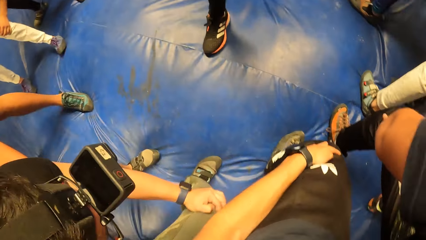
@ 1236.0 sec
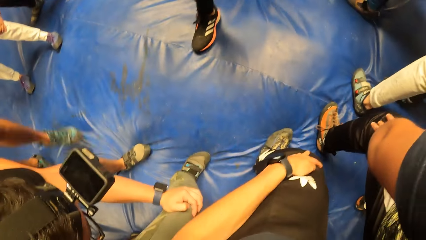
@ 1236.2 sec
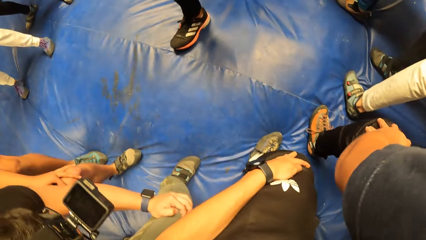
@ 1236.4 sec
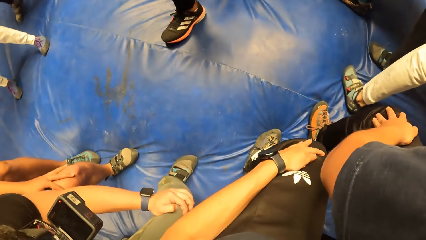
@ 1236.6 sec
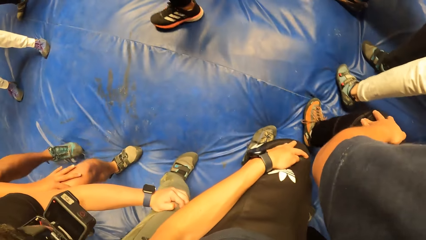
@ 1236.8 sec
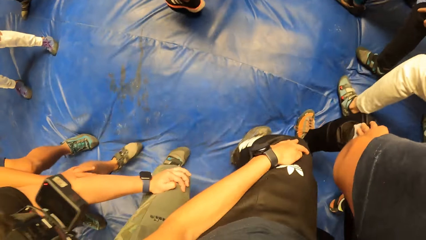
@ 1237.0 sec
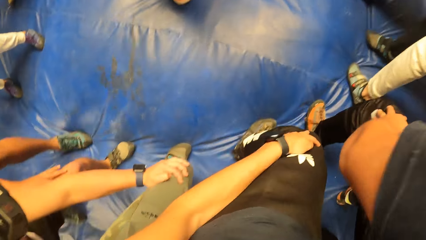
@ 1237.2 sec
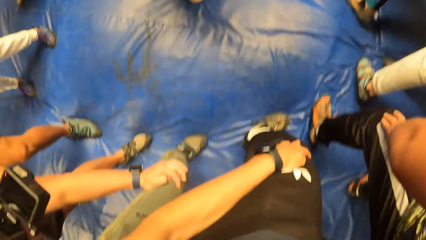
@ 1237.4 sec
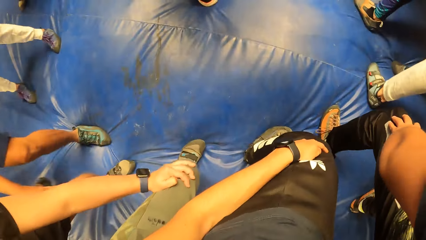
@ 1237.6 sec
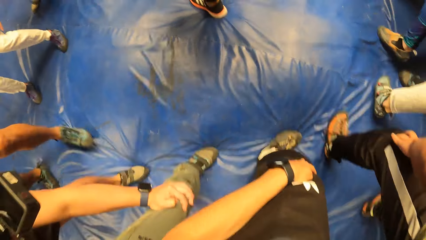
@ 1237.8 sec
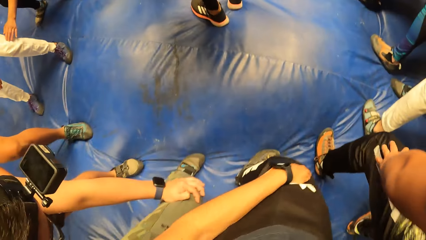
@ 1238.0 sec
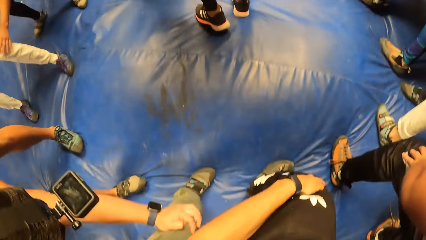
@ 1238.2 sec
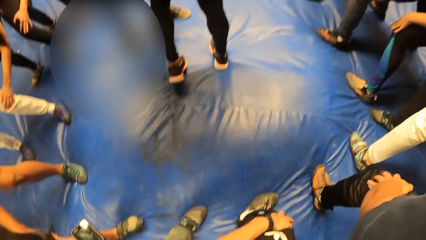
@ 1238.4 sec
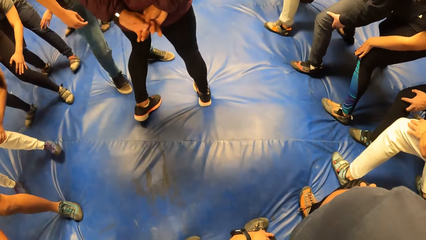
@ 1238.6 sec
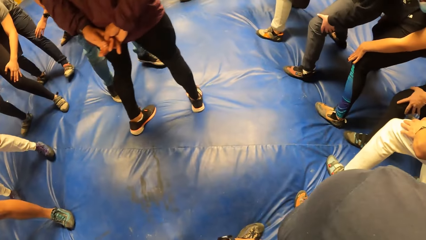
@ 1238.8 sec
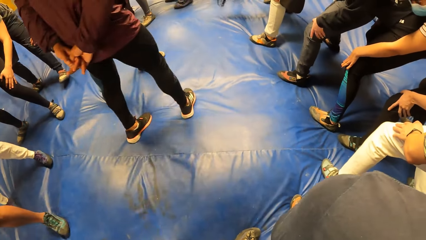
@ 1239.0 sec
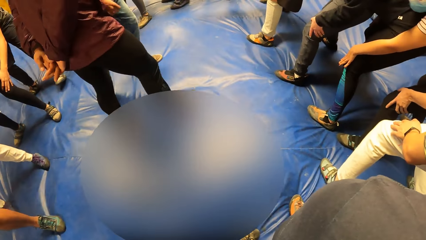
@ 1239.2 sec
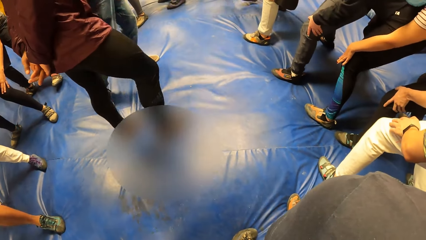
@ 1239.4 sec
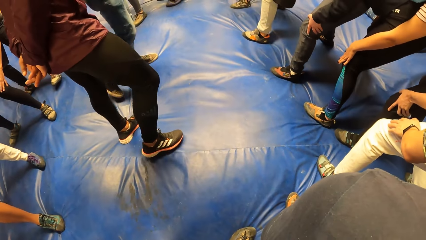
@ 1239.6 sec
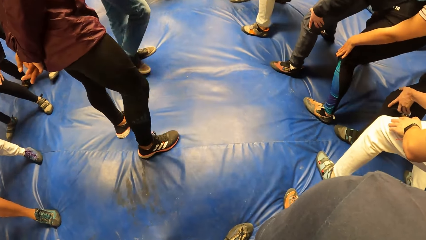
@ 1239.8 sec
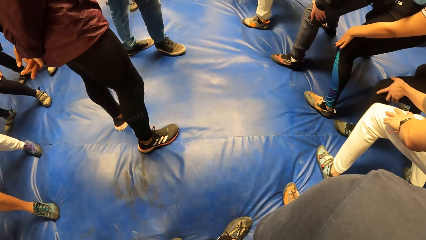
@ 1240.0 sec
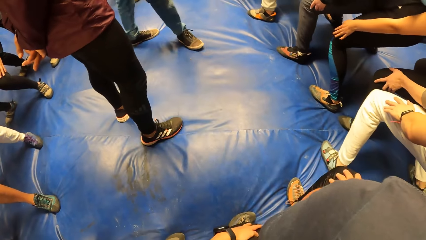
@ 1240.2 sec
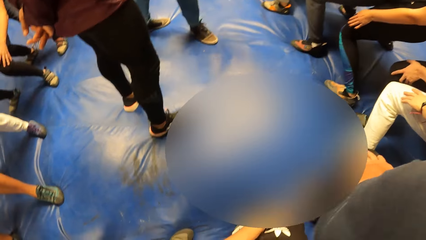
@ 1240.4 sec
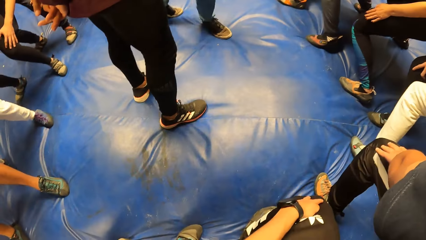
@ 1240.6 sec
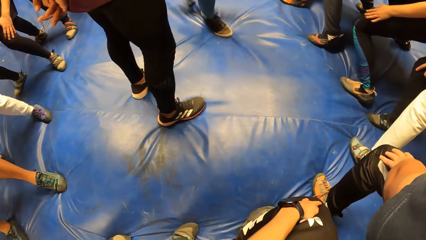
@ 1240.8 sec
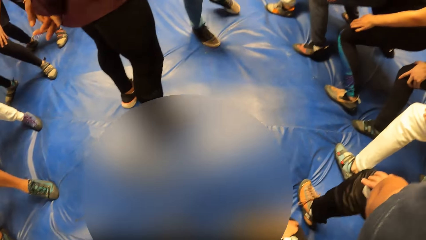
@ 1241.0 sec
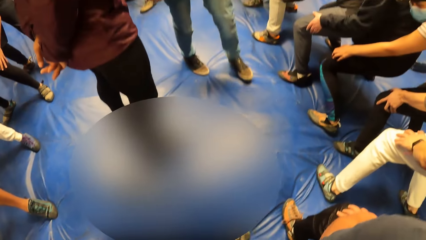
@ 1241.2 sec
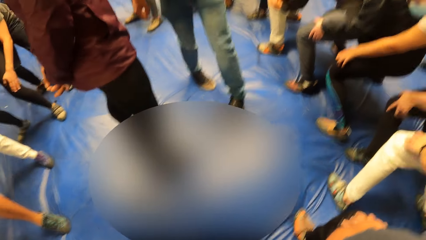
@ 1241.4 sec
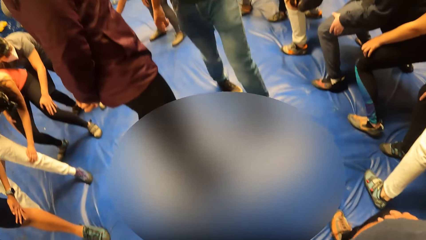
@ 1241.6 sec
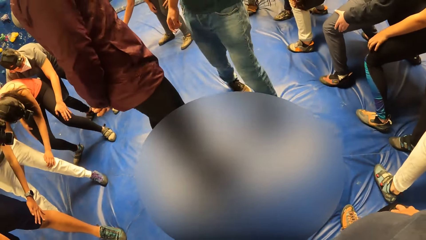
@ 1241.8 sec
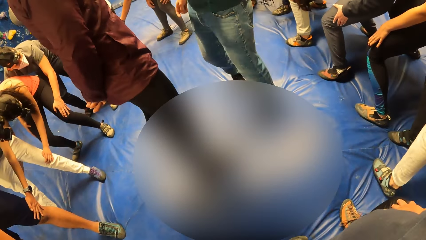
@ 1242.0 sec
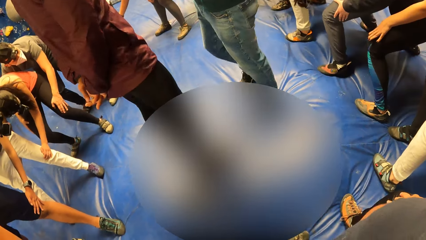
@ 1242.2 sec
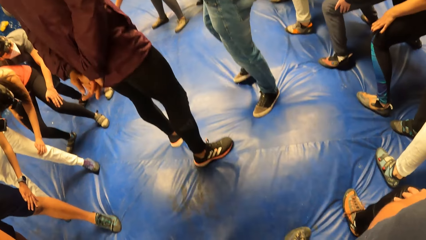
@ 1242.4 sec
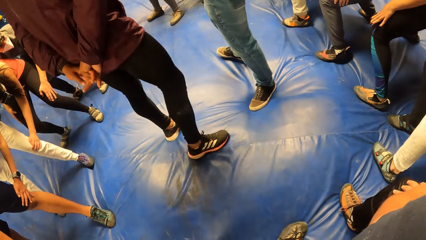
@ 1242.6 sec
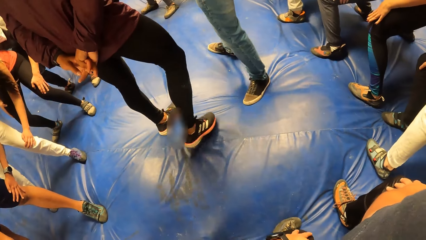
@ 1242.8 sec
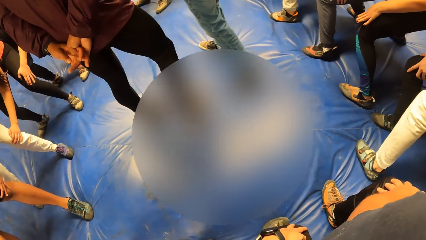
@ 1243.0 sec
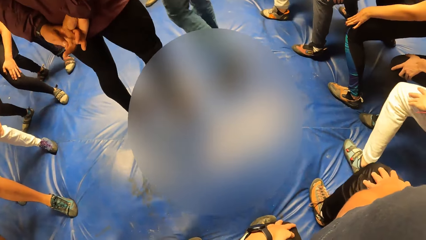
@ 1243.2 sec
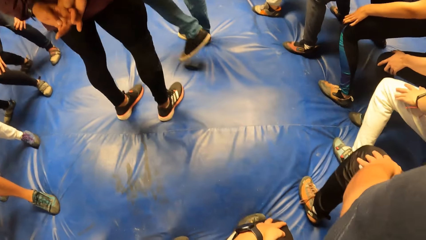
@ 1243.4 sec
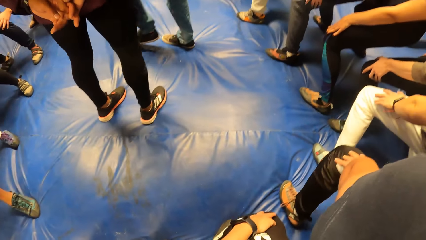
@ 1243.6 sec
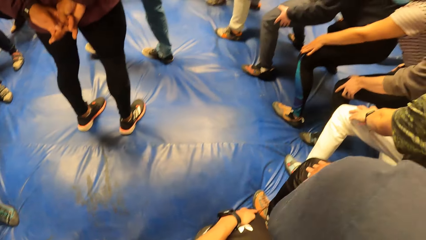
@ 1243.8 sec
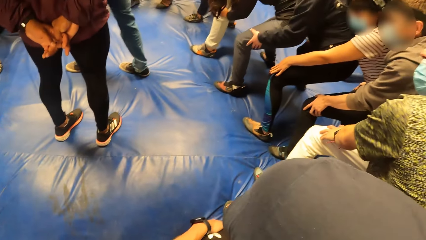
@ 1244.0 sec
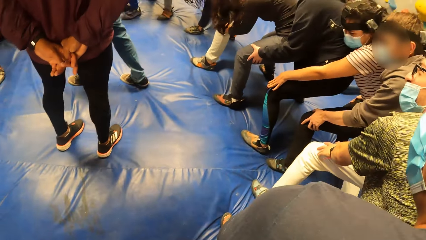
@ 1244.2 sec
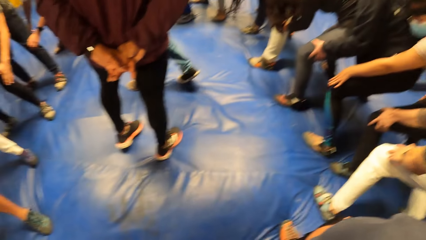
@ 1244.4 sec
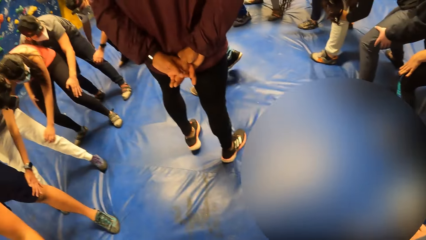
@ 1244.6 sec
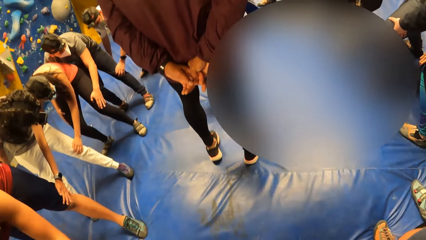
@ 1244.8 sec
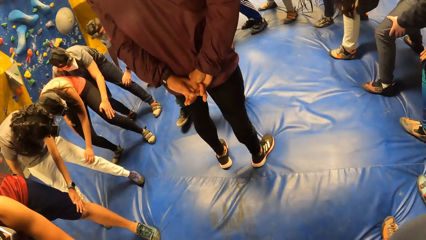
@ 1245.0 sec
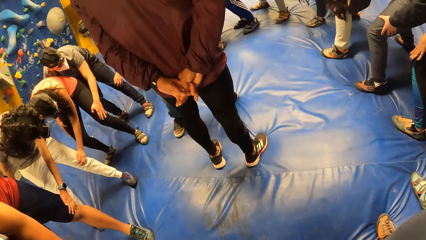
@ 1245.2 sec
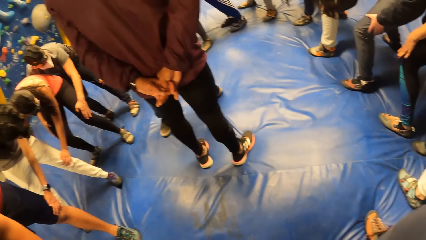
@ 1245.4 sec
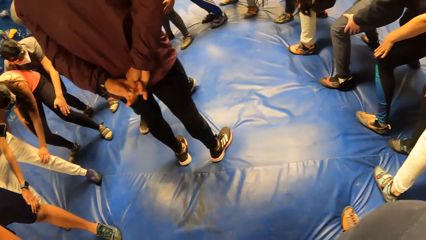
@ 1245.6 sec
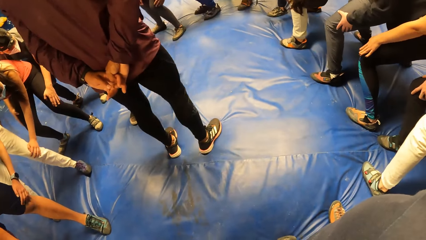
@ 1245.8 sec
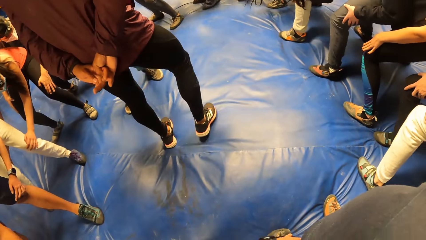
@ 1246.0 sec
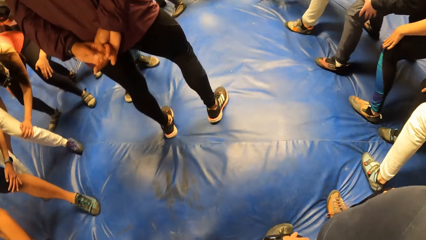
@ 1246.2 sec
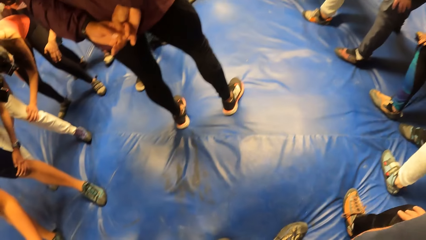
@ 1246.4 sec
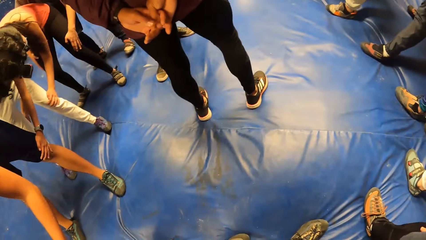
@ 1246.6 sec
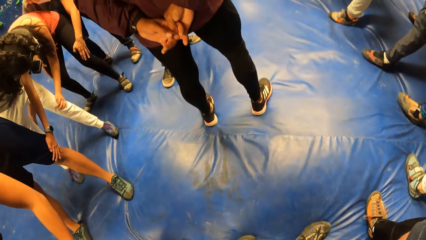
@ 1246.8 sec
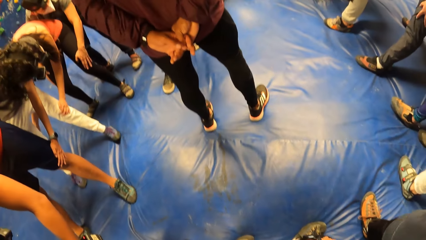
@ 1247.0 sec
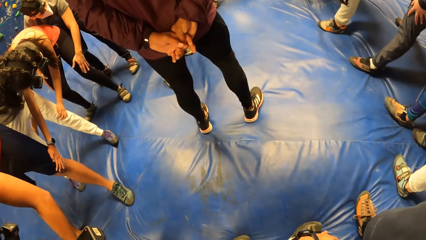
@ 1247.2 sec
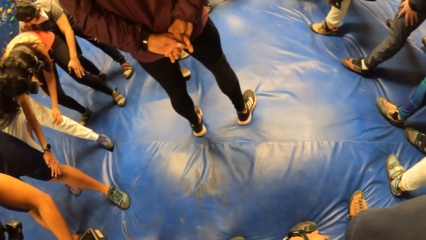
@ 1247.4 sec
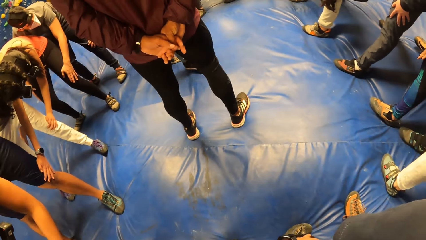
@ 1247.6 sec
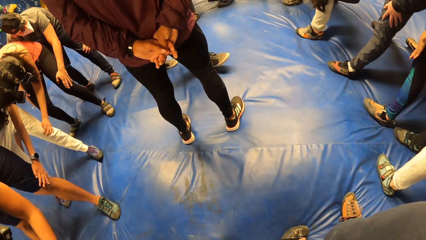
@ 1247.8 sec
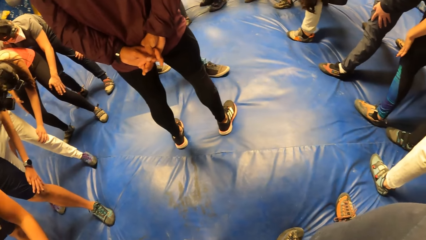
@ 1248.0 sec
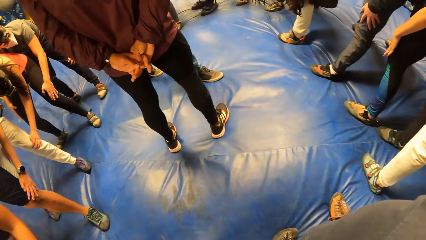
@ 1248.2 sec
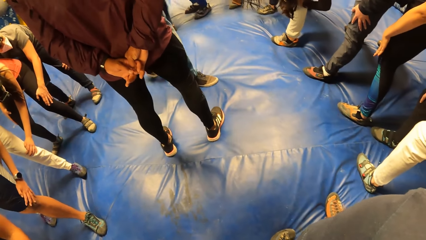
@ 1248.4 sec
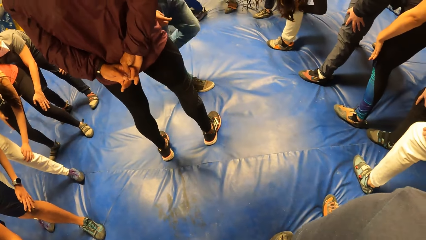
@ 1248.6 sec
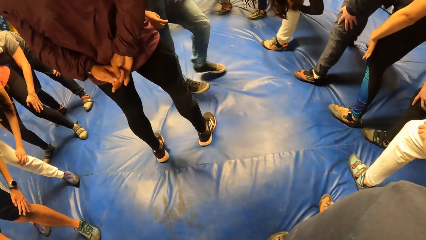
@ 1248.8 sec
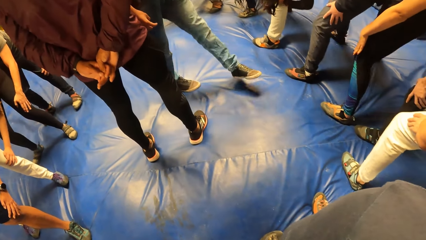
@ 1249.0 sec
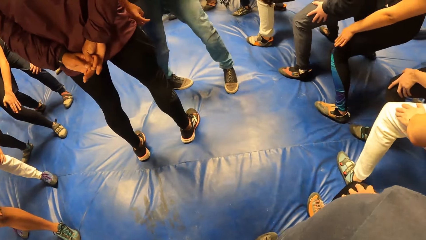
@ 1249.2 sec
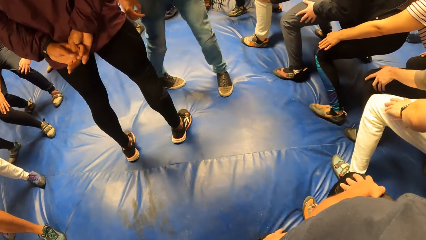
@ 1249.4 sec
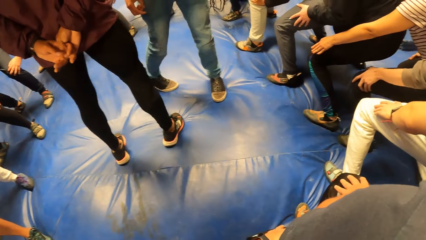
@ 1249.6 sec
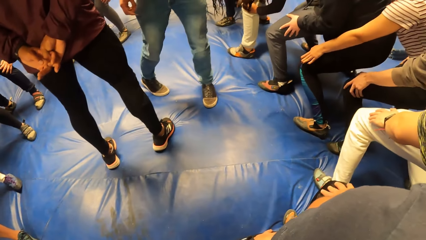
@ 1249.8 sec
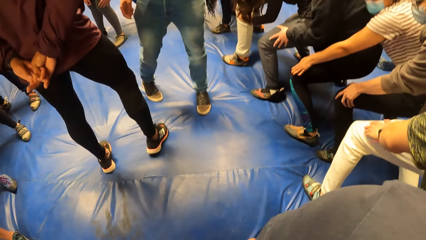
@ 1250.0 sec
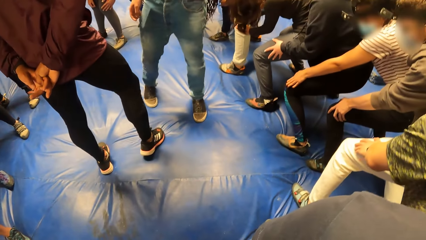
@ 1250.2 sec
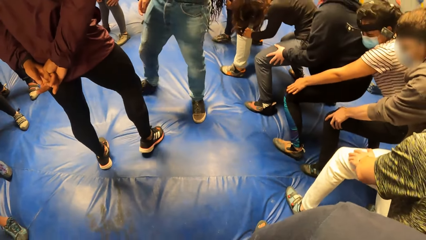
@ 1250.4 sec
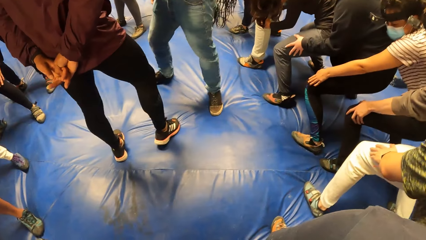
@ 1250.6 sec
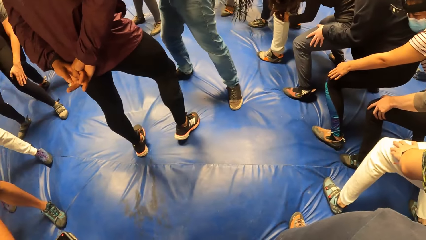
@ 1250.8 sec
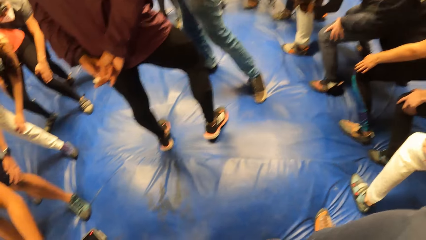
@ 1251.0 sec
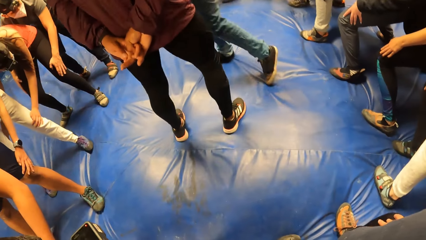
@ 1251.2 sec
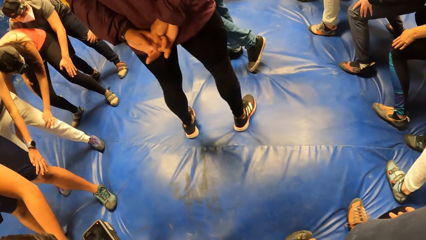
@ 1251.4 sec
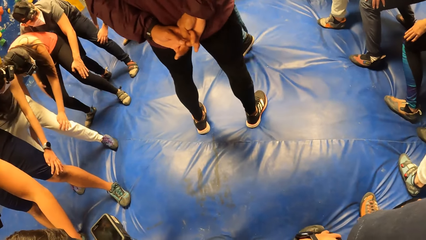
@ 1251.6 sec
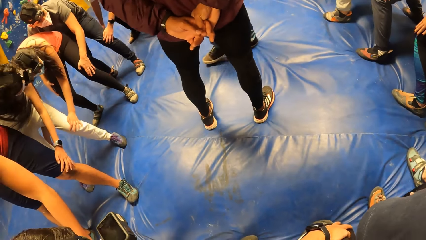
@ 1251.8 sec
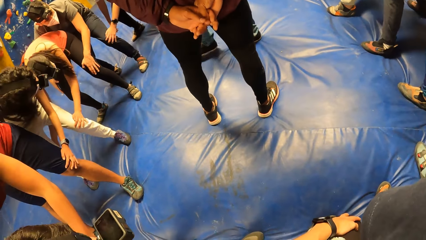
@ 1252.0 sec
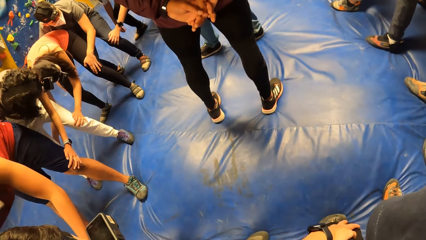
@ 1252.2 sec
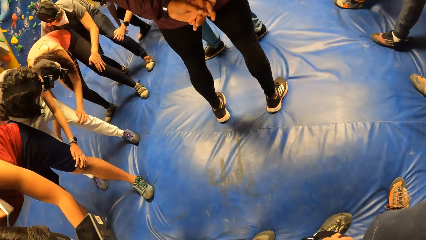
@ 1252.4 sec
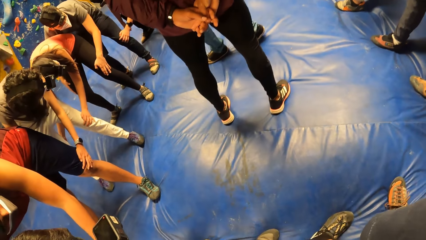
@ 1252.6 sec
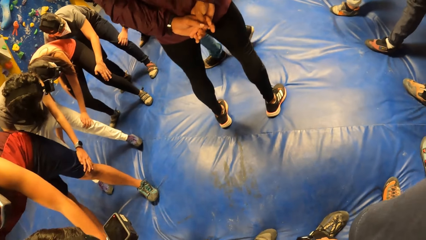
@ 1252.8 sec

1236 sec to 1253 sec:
The camera wearer holds their knees.
